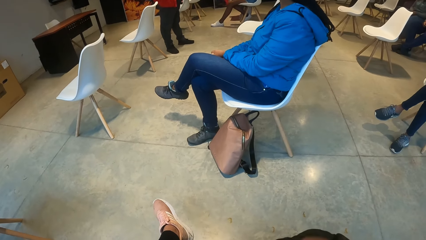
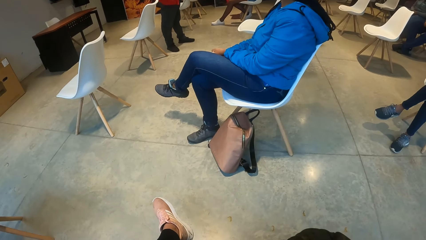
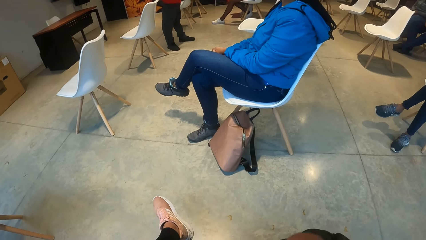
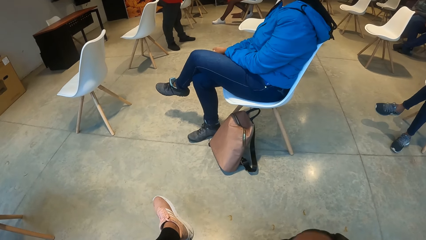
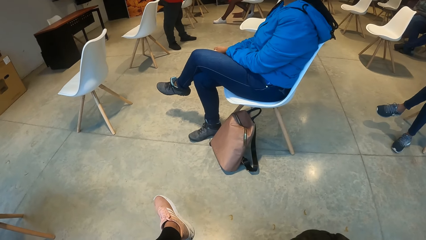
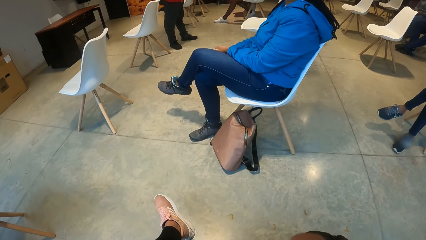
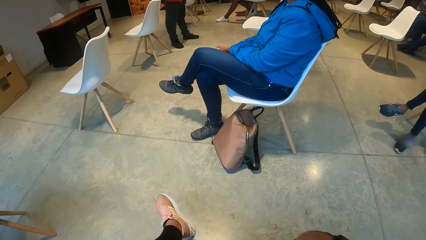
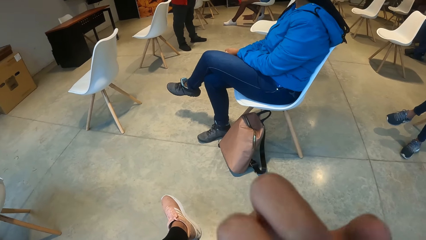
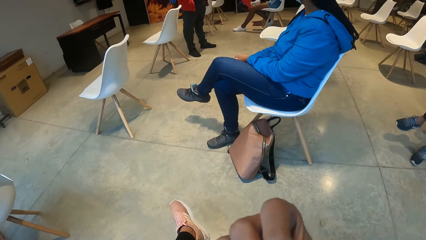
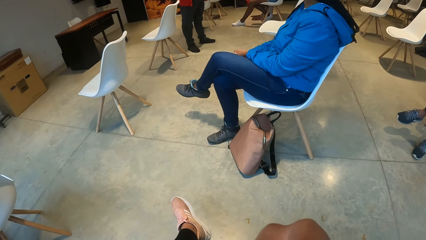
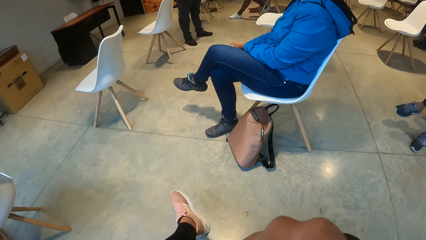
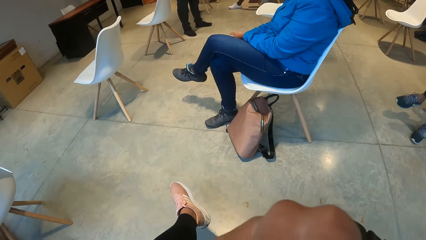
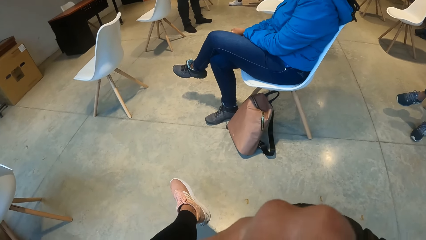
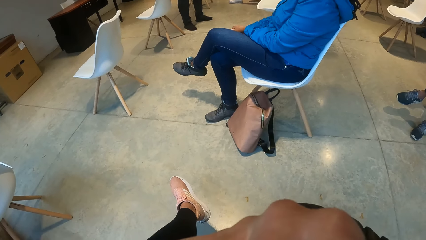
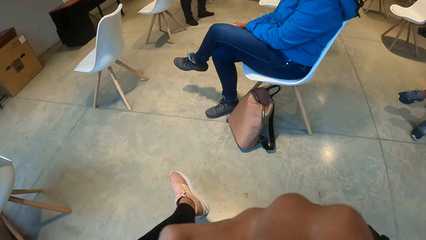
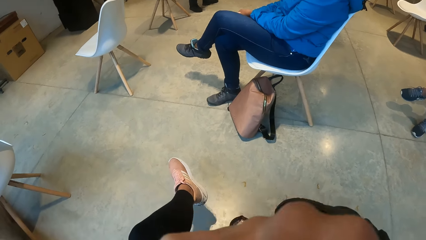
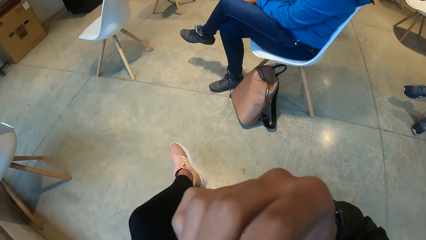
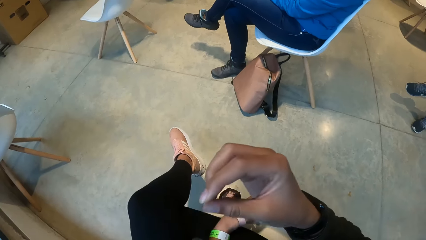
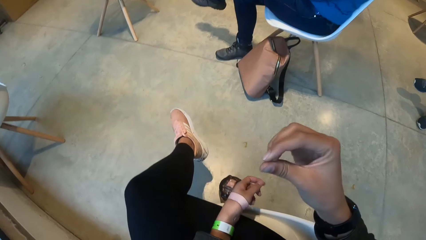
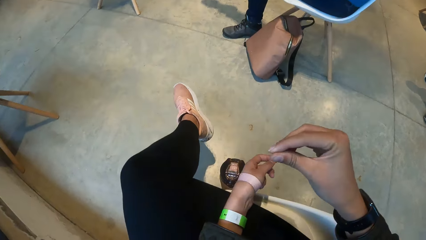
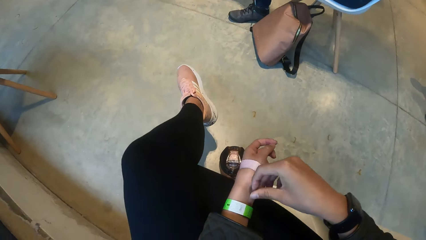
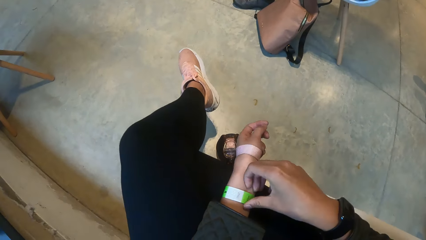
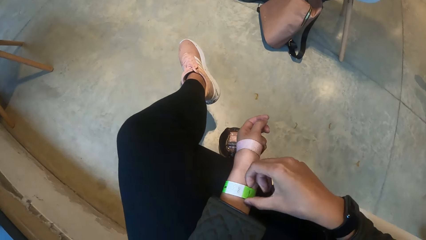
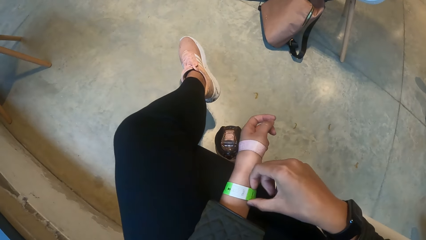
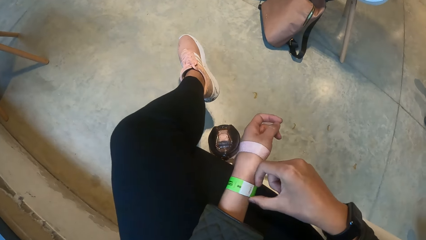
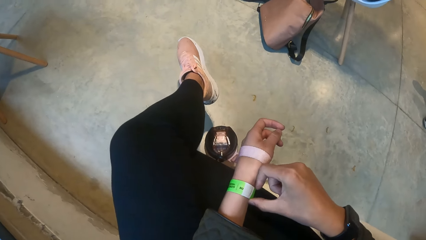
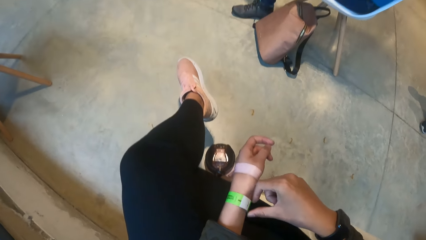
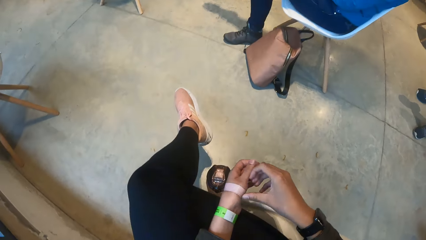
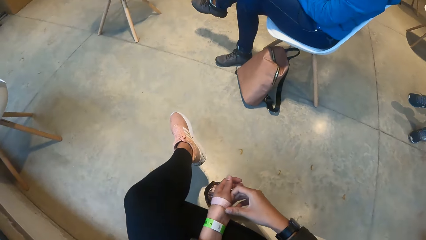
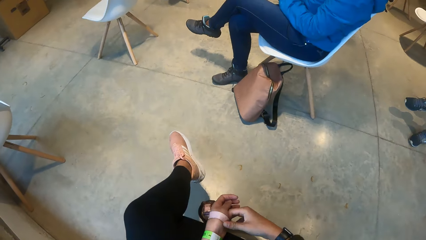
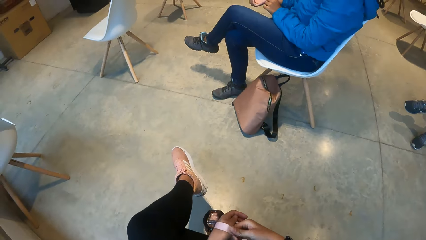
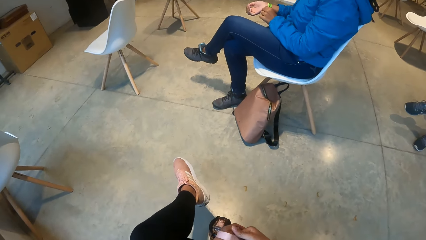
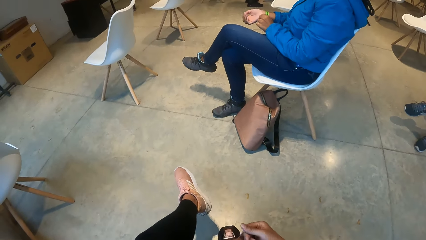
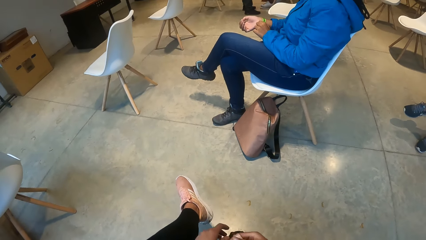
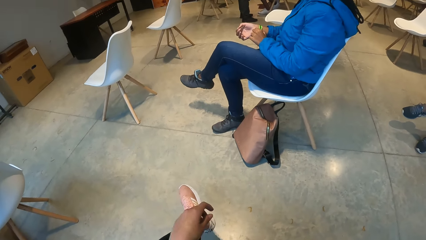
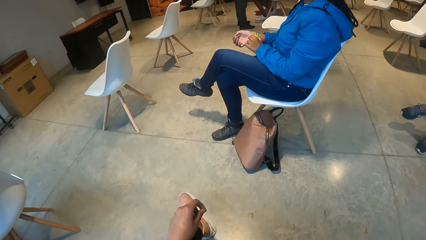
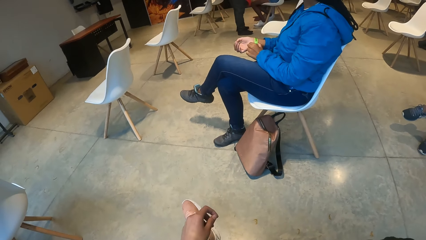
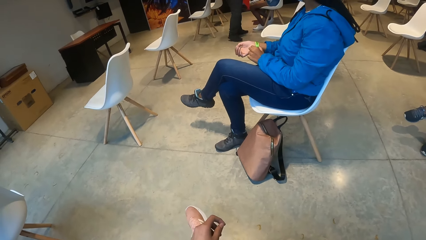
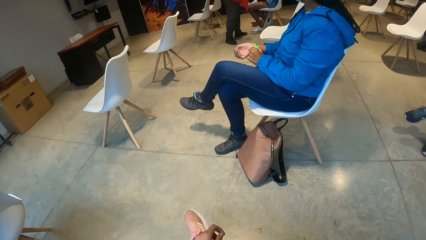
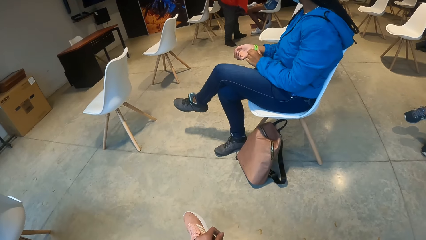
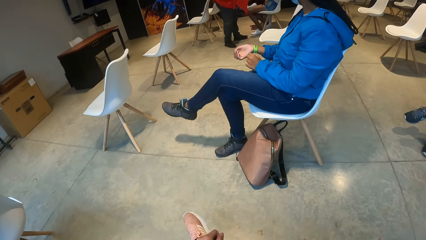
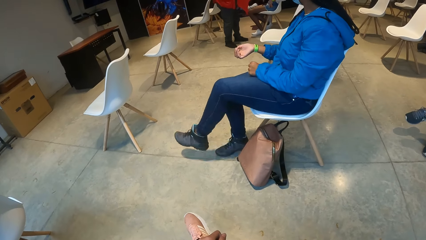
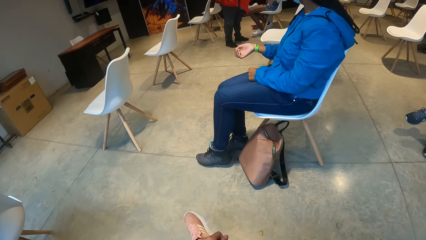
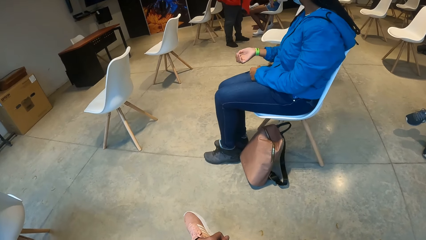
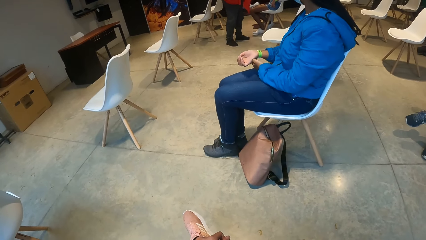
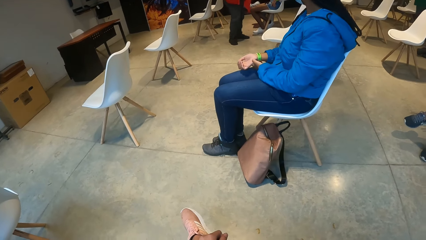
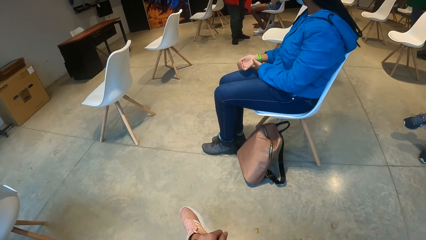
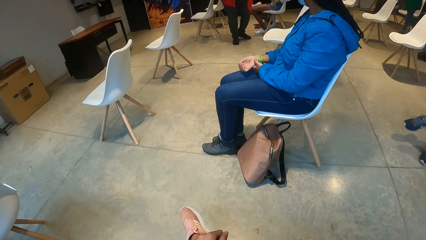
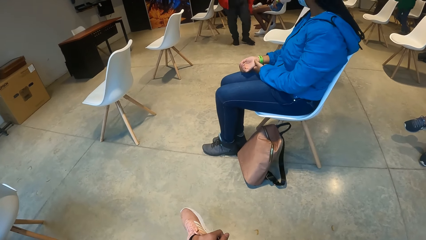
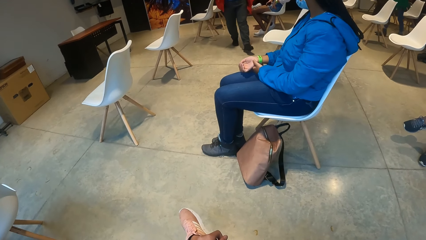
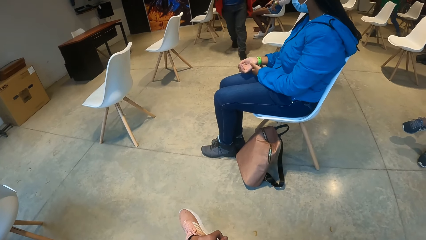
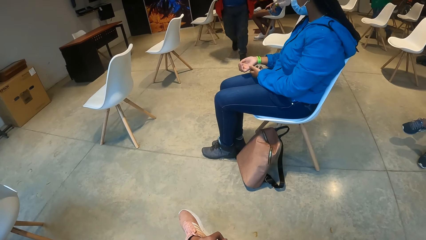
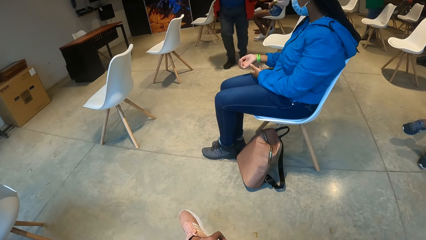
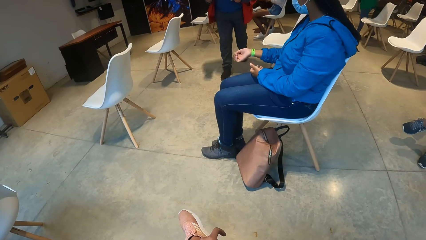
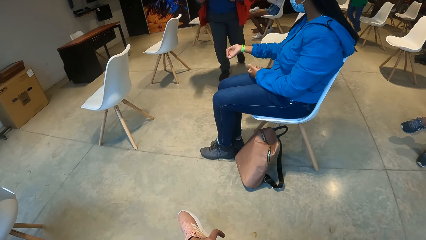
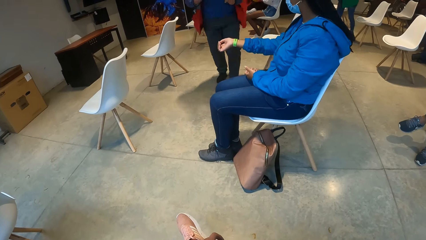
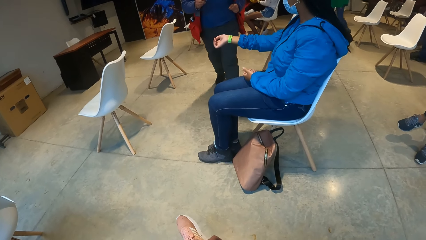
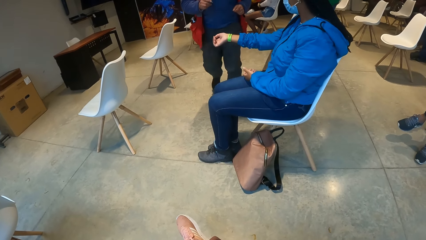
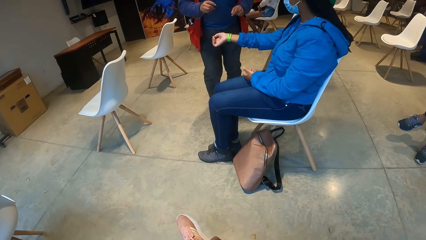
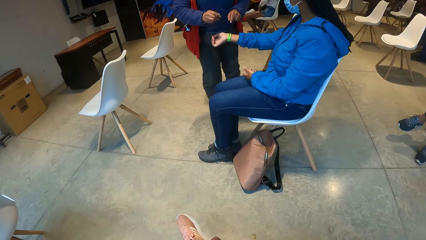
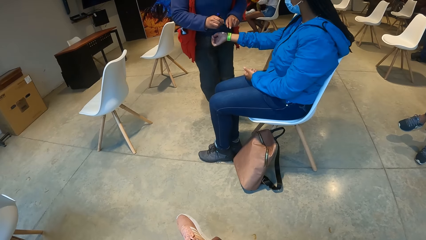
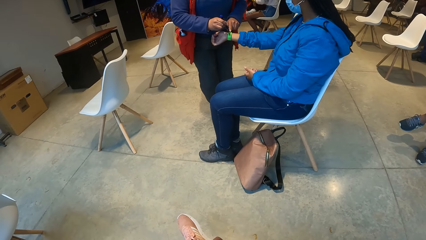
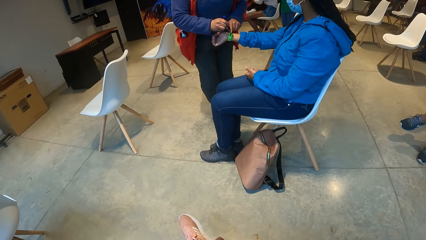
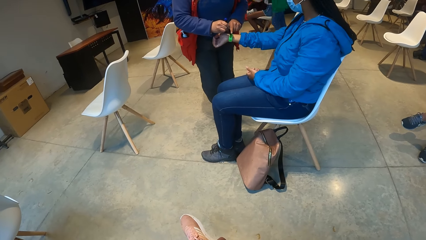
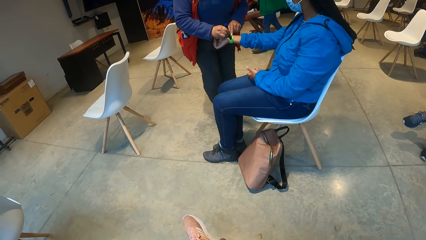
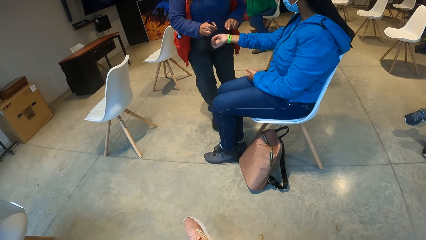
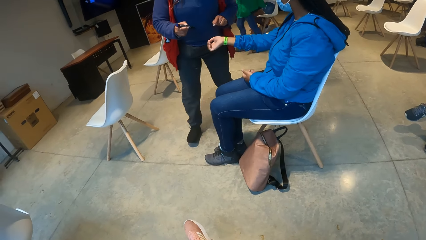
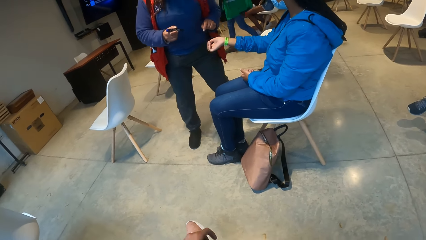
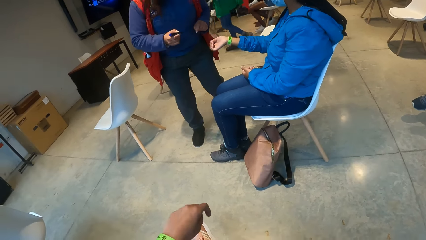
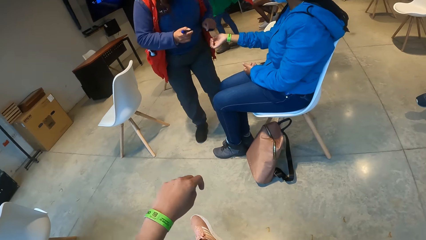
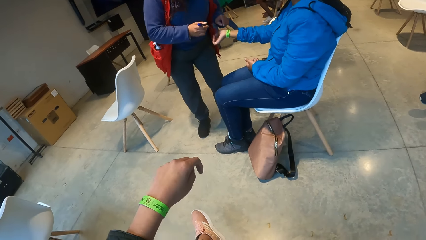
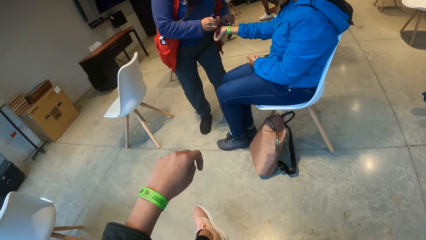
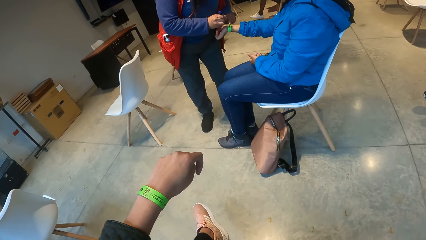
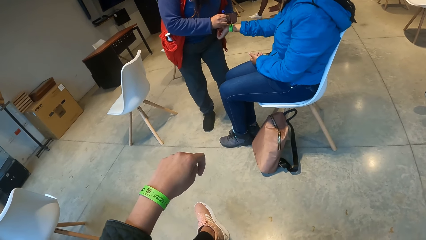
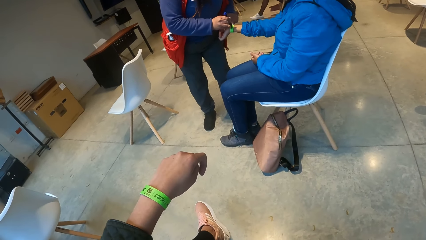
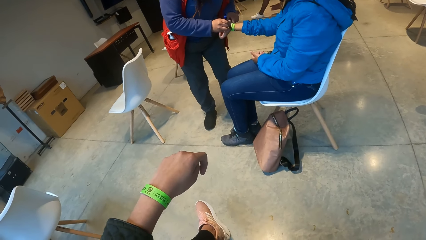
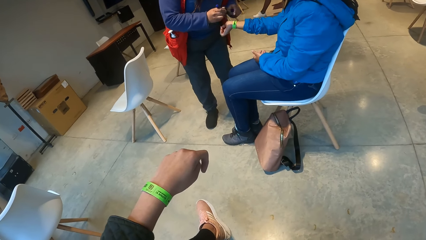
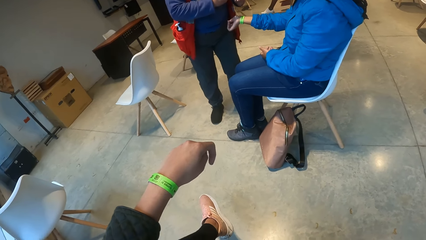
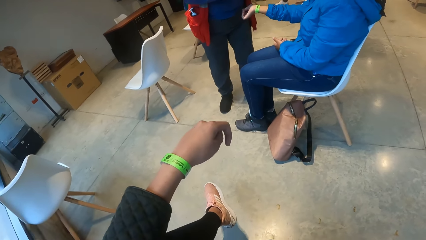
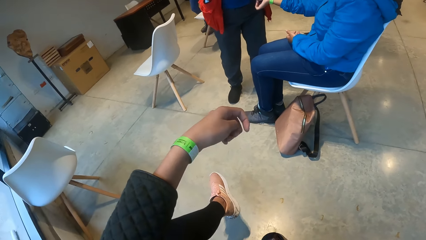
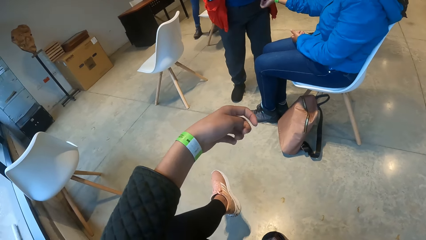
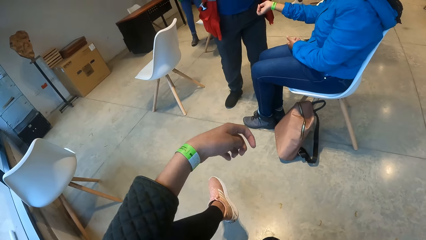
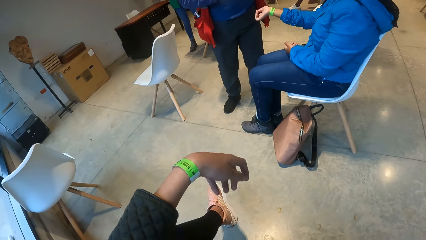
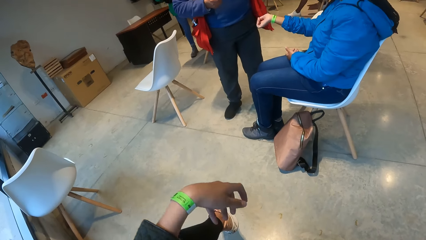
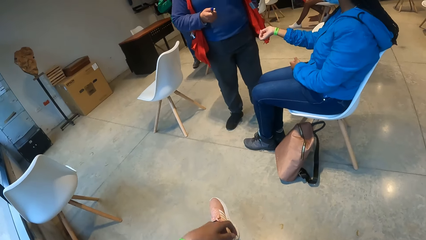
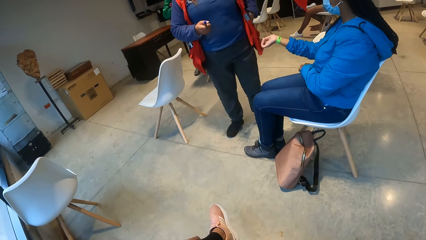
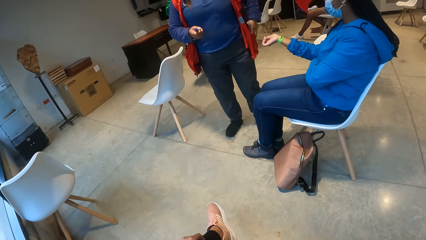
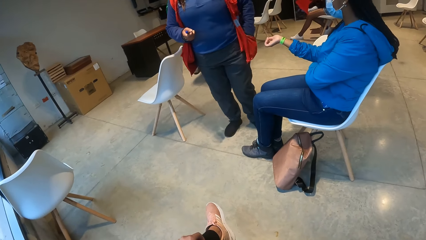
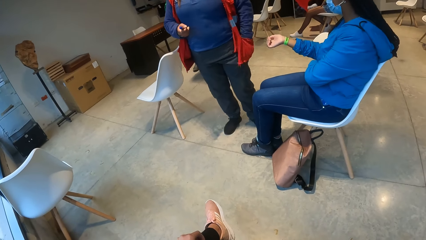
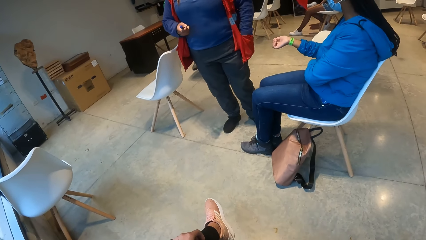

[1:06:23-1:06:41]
The camera wearer stares at the floor. She adjusts her face mask with her right hand. She touches something. She adjusts a wristband or arm band on her left hand with her right hand. She holds the bottle with both hands. A woman adjusts a wristband on her right hand with her left hand. The woman places her left leg on the floor. An instructor walks to the woman. The woman stretches out her right hand. Another instructor walks to the front of the room. The first instructor holds the wristband on the right hand of the woman with her left hand. The first instructor writes on the wristband with a marker with her right hand. The first instructor holds the marker with her right hand. The first instructor walks in the room. The camera wearer stretches out her left hand. The first instructor puts the mark on the arm band. The first instructor covers the marker with both hands. The first instructor removes the pen from the pocket. The camera wearer lowers her left hand.
